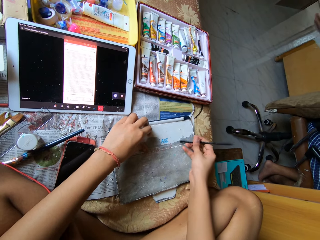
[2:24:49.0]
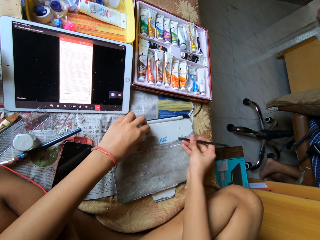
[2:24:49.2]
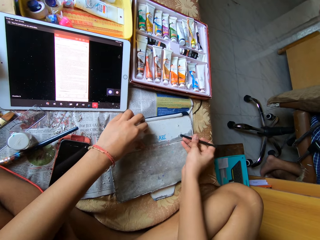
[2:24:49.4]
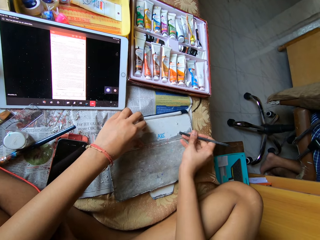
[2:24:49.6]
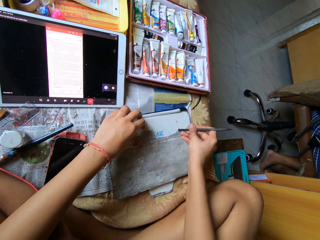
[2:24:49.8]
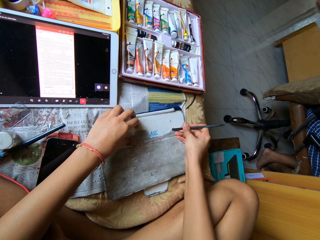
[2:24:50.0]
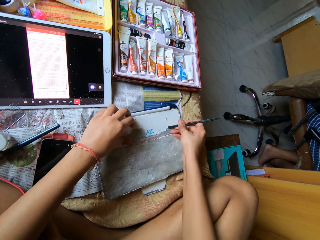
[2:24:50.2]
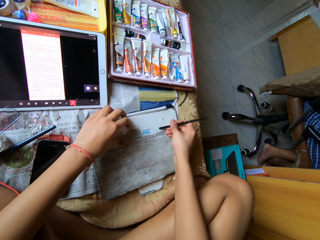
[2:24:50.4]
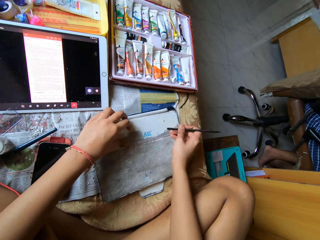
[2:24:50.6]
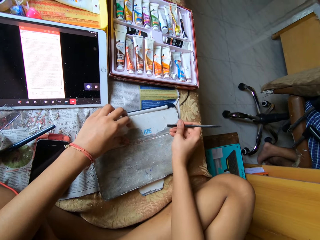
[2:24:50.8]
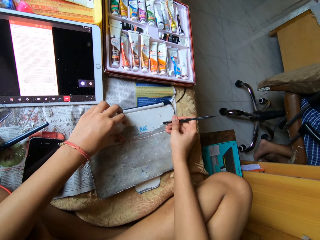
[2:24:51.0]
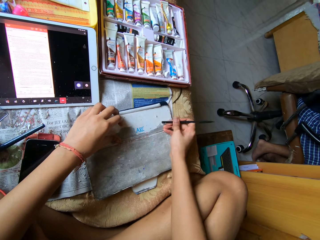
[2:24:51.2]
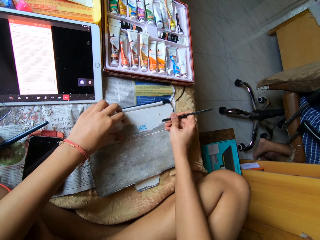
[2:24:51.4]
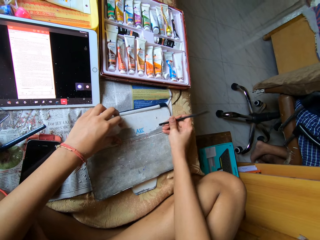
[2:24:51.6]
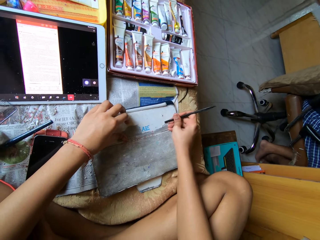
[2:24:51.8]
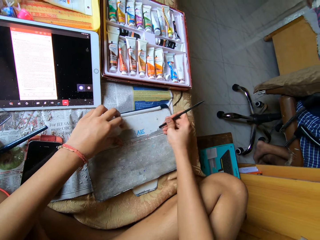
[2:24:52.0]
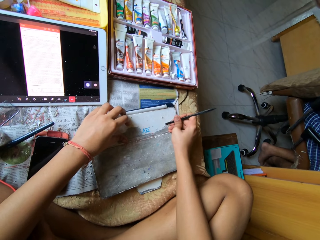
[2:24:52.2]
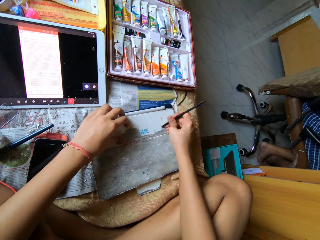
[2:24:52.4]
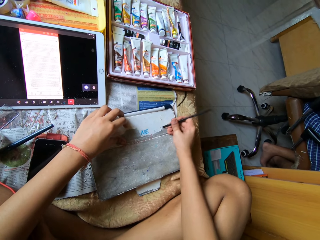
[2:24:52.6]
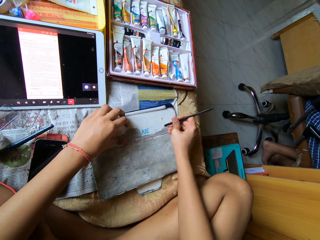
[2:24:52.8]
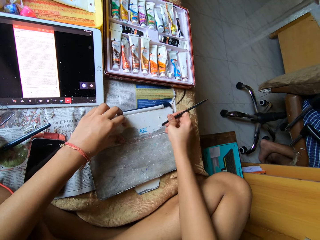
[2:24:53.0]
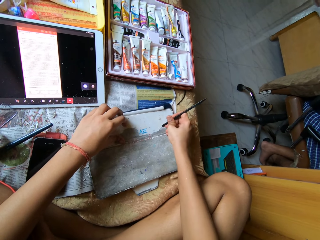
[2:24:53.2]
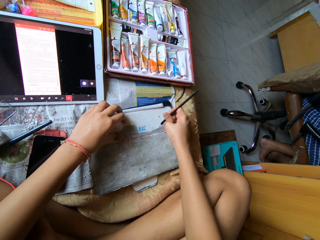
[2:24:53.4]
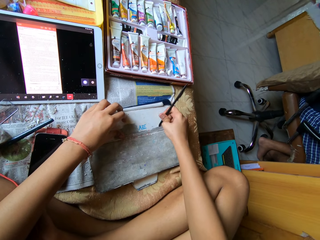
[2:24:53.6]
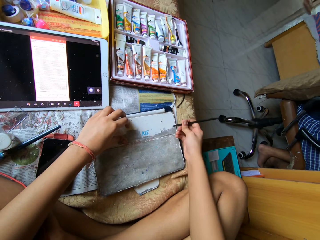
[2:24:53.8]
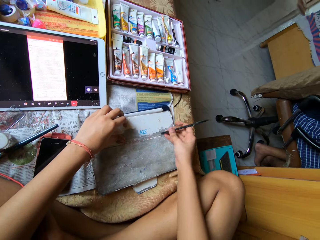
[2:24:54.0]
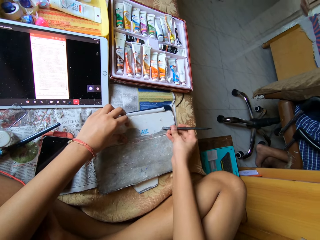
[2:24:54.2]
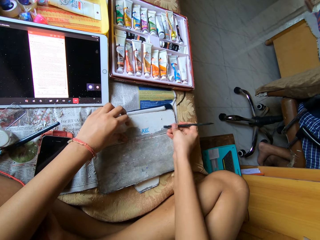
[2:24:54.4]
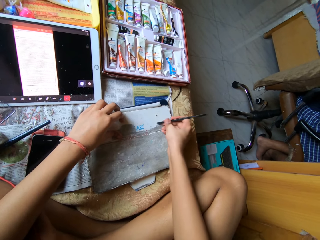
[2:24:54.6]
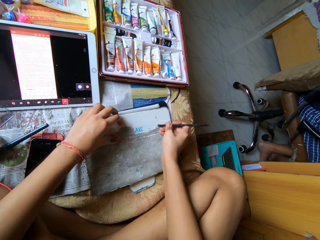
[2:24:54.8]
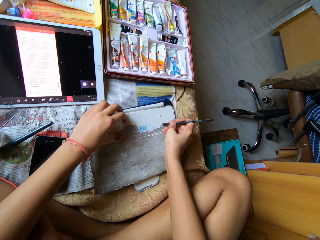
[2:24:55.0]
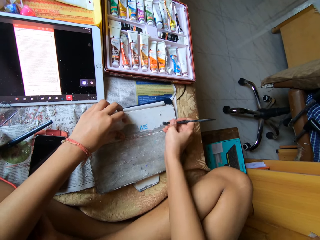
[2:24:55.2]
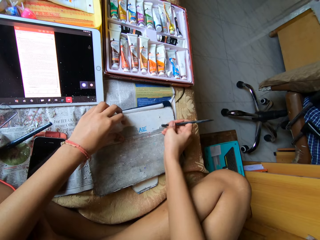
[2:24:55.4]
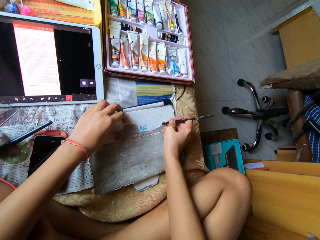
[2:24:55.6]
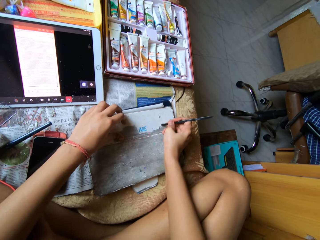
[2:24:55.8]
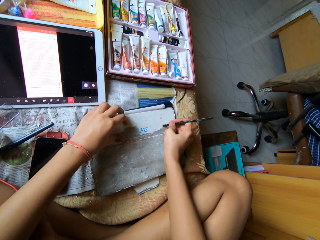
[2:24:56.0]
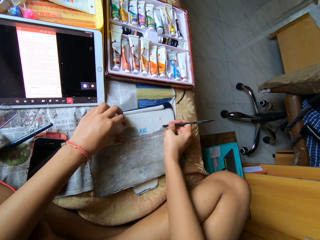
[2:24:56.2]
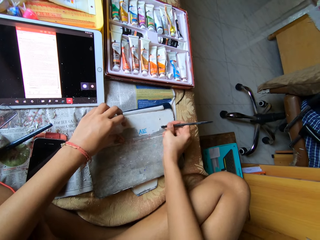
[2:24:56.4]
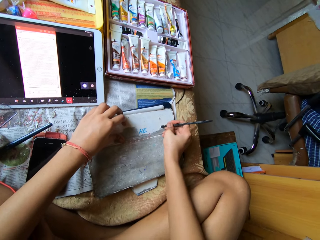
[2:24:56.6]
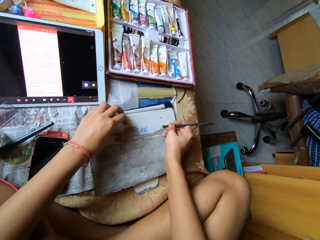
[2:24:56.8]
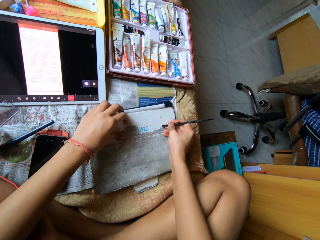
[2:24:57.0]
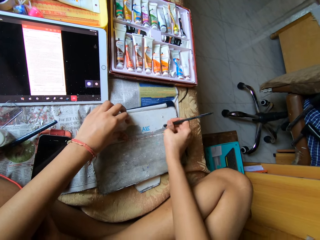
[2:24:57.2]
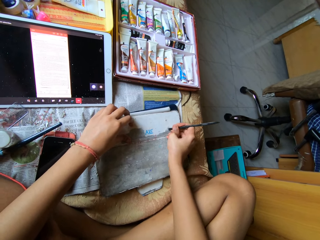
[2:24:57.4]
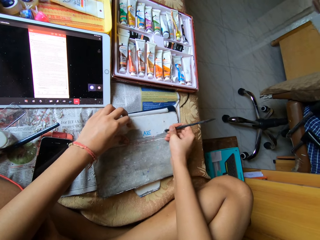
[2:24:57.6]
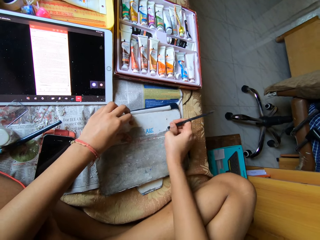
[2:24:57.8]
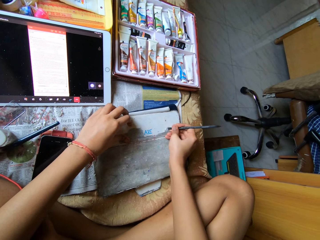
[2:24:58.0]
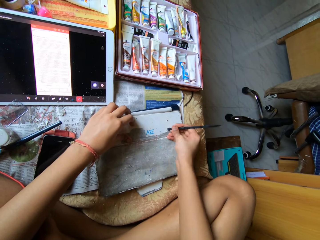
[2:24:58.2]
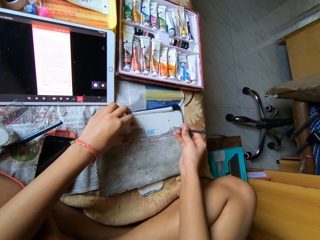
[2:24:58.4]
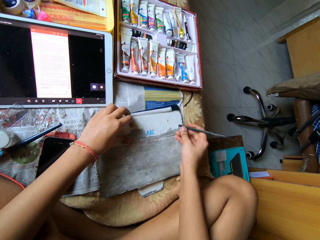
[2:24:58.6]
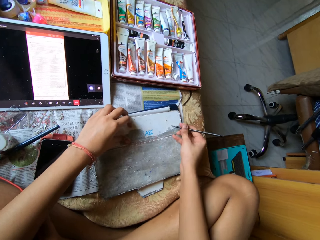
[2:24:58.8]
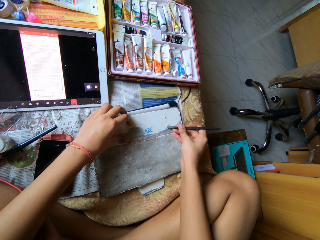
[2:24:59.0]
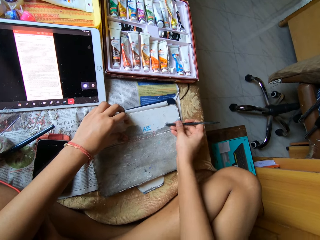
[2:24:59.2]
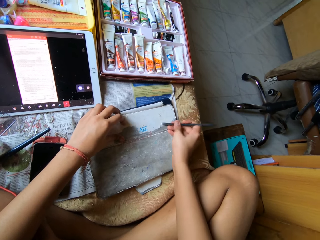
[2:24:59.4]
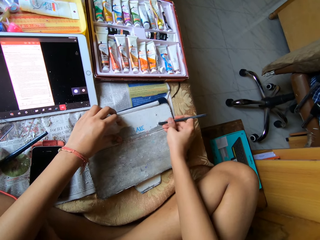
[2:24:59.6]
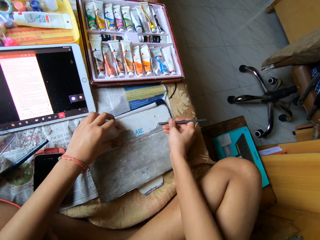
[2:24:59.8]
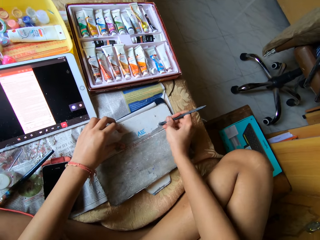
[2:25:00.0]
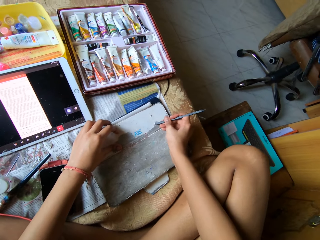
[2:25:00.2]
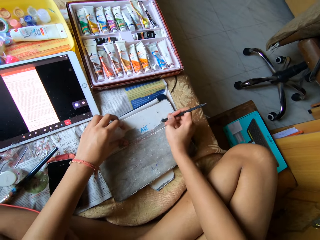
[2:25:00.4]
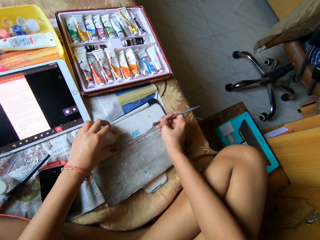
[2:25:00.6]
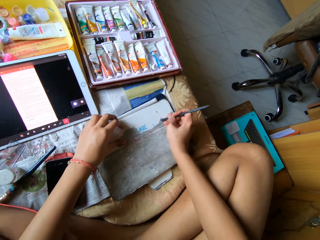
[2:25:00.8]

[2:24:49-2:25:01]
The camera wearer peels the pouch on the tablet device with the pen in her right hand. She removes paper with a black stick spudger.

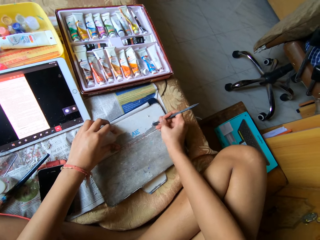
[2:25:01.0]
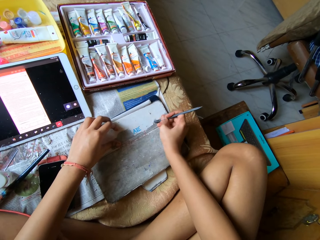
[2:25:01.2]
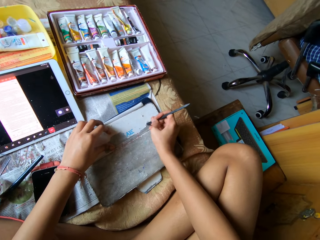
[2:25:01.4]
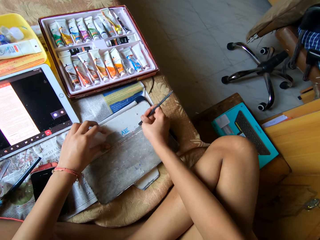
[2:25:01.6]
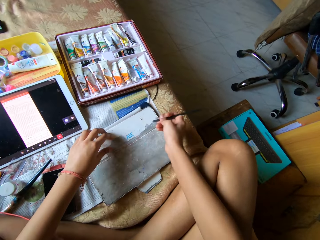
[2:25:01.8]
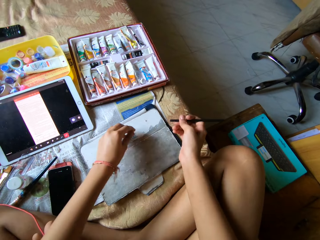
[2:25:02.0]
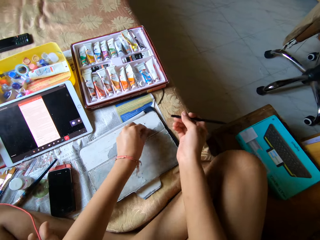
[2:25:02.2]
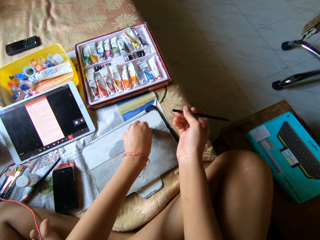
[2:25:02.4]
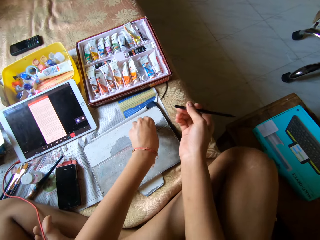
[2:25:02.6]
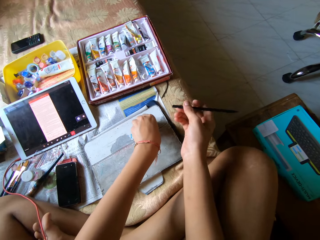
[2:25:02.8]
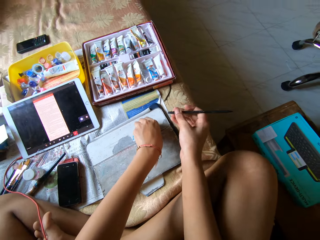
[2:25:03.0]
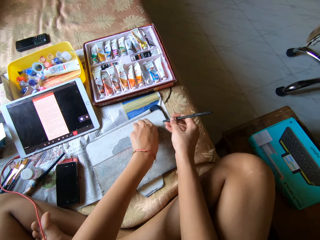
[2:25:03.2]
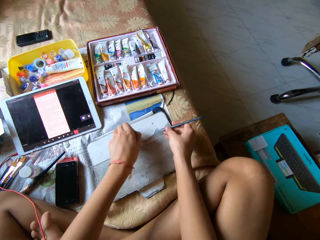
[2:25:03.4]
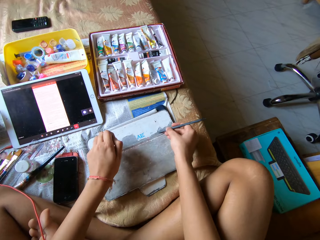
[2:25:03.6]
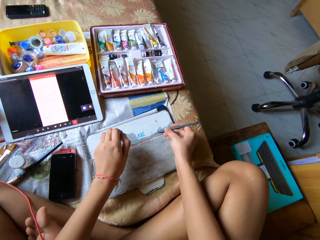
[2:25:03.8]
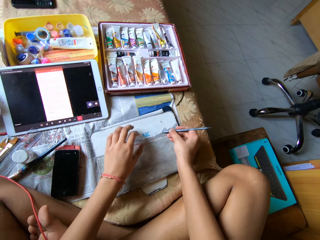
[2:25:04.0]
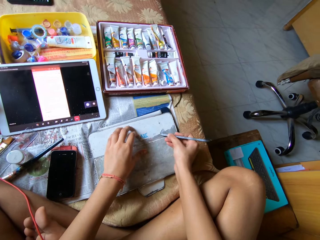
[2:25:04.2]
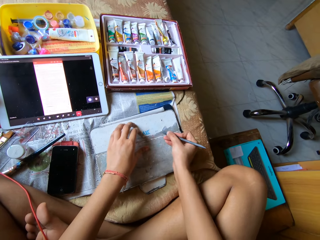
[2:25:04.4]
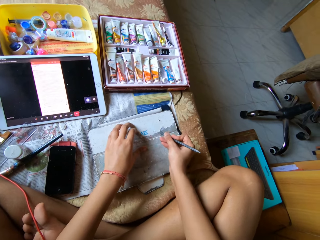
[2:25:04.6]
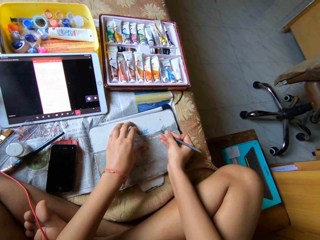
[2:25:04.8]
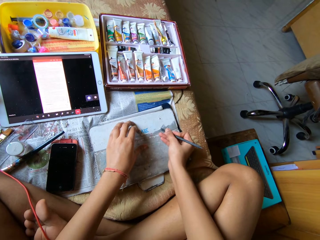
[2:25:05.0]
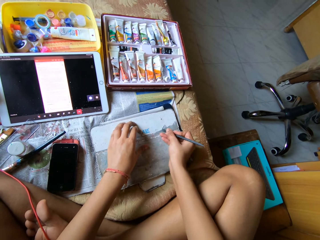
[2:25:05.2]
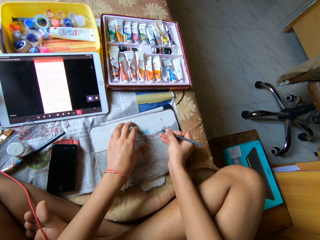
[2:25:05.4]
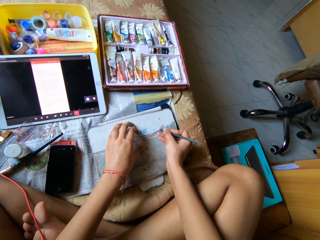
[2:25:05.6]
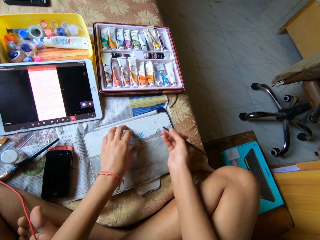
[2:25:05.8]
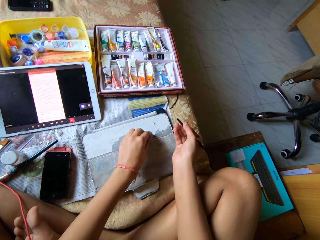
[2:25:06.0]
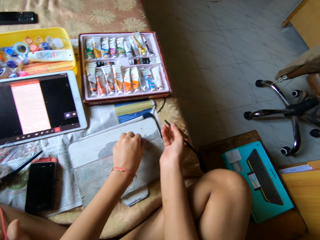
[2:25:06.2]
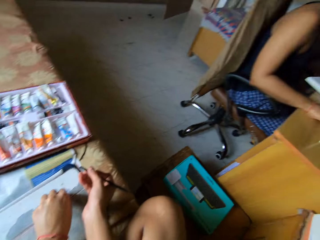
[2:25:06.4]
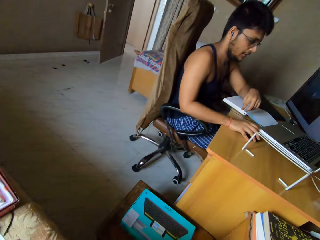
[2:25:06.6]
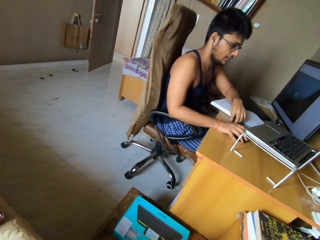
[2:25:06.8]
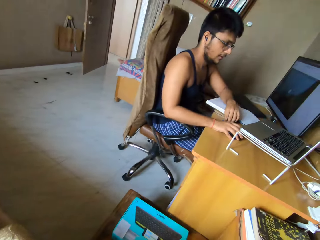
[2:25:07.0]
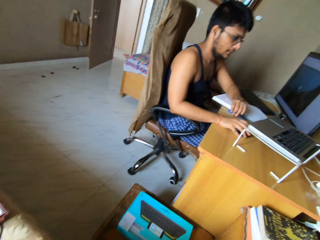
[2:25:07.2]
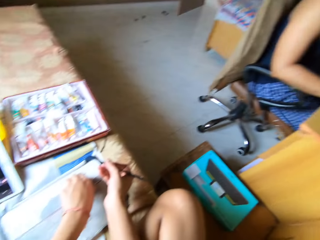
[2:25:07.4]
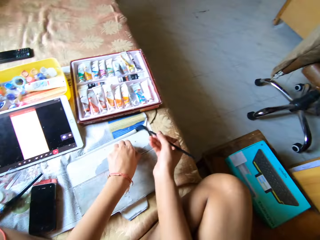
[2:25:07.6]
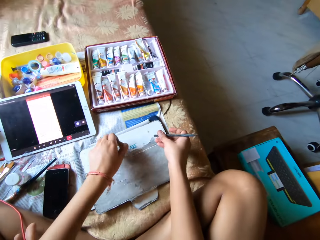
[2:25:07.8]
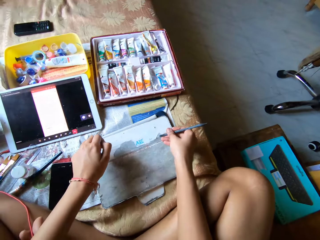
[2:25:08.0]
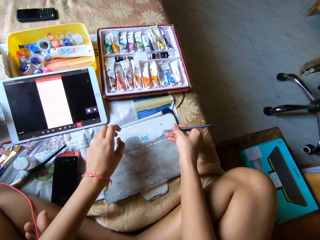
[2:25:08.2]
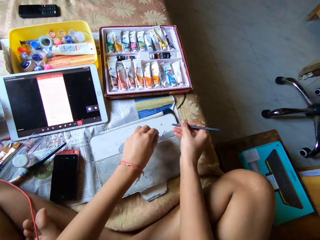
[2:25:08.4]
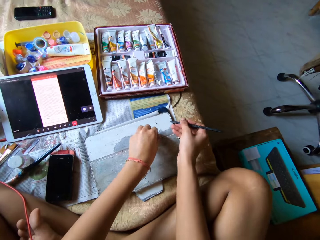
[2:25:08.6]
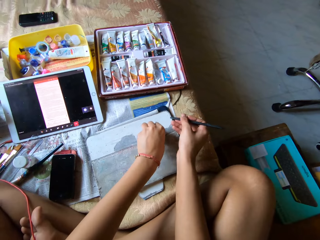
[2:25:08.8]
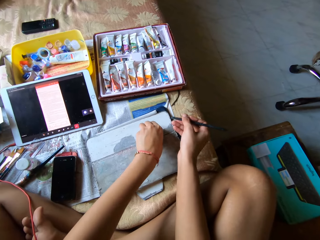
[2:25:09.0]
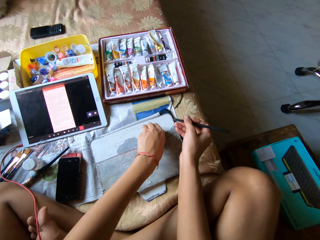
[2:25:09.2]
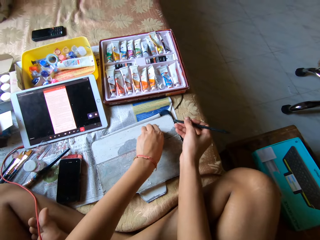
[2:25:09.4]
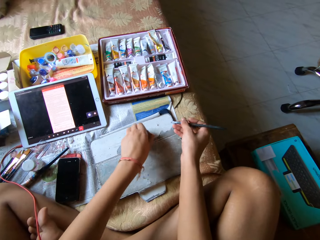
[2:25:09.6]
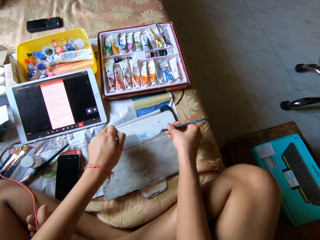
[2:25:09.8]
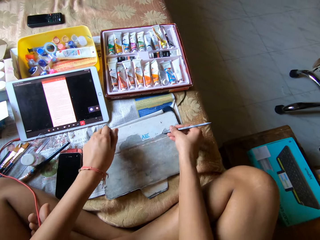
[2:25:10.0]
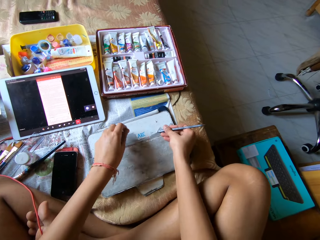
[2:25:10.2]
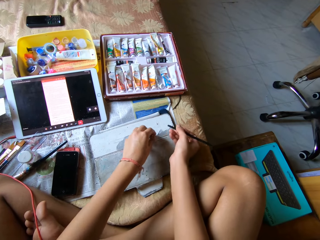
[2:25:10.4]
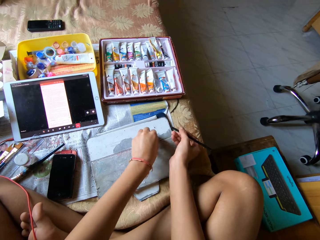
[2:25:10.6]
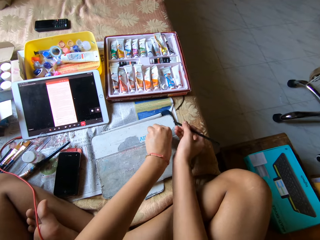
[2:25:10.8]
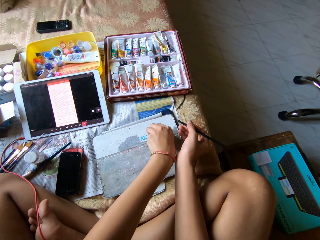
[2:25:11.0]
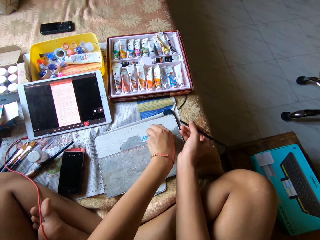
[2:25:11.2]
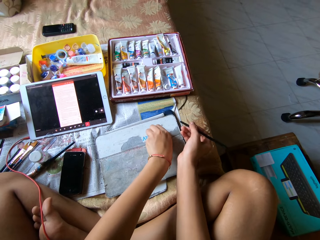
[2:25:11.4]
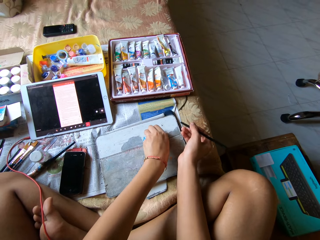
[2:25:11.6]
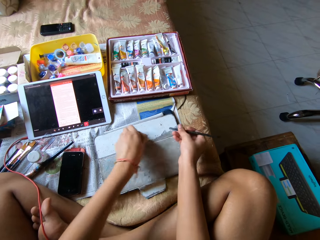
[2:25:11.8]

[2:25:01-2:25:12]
The camera wearer peels the pouch on the tablet device with her left hand. She peels the pouch on the tablet device with the pen in her right hand. She peels the pouch on the tablet device with her left hand.
